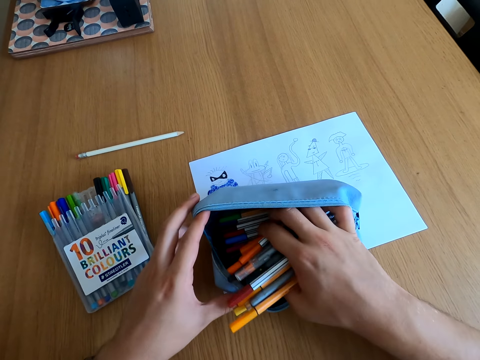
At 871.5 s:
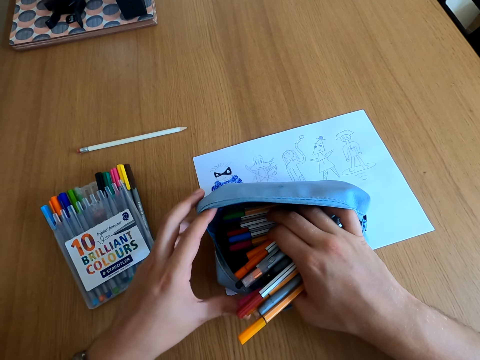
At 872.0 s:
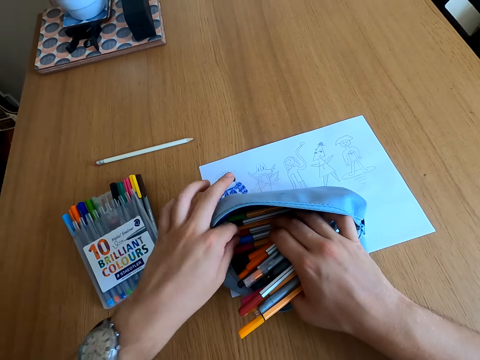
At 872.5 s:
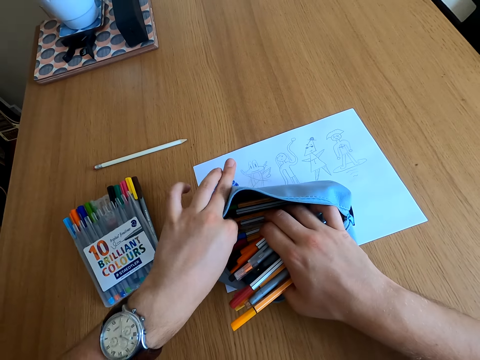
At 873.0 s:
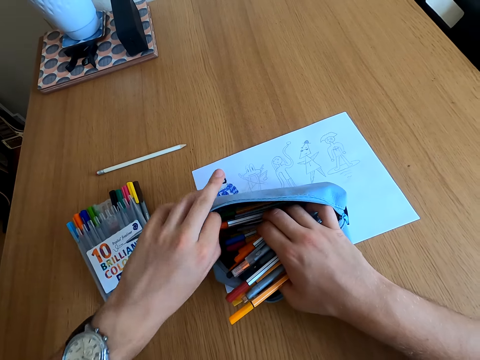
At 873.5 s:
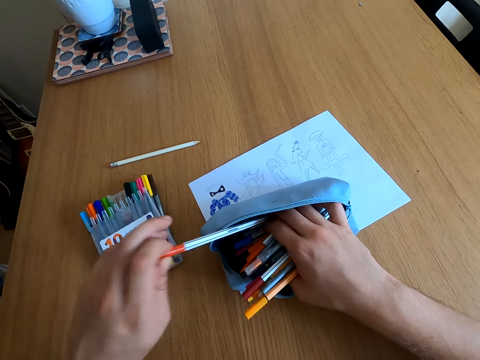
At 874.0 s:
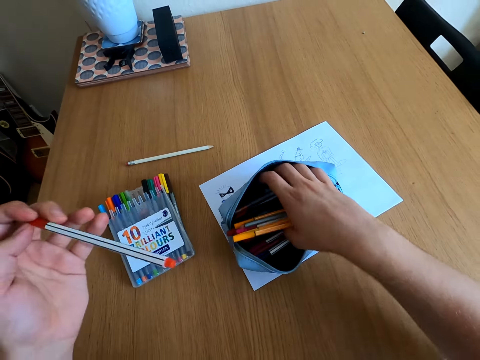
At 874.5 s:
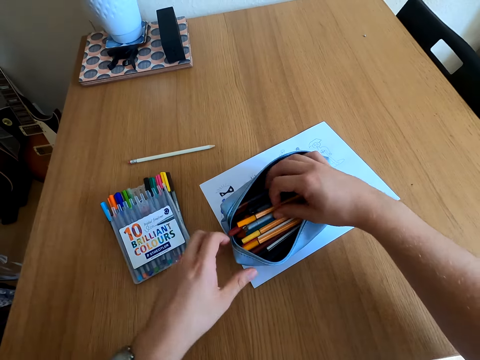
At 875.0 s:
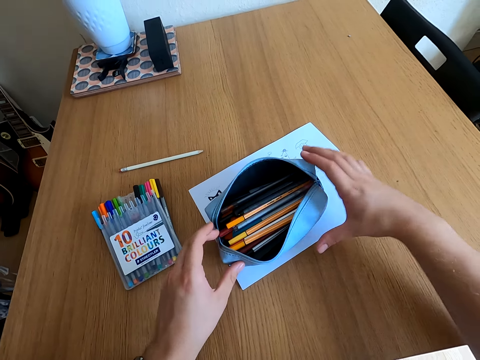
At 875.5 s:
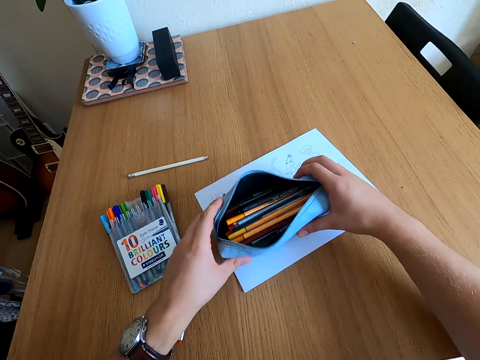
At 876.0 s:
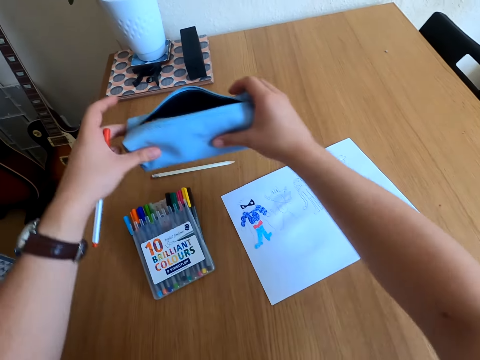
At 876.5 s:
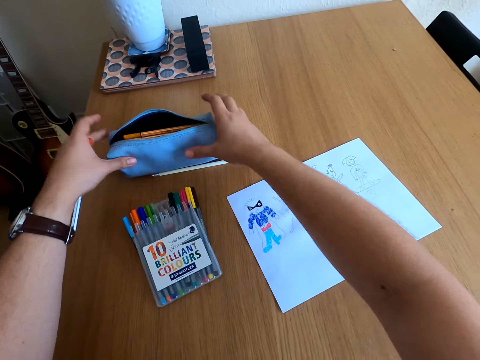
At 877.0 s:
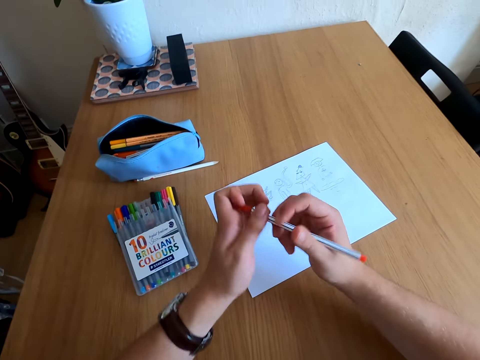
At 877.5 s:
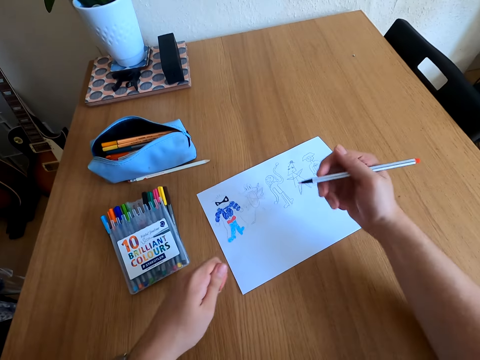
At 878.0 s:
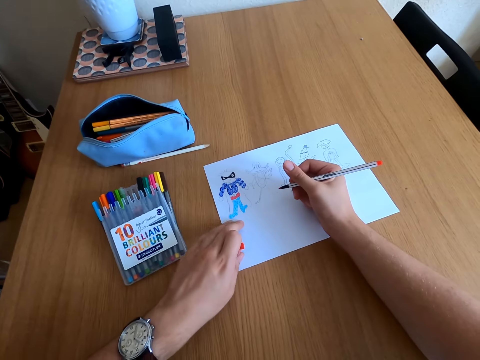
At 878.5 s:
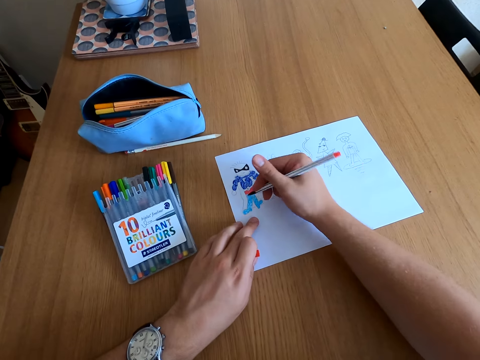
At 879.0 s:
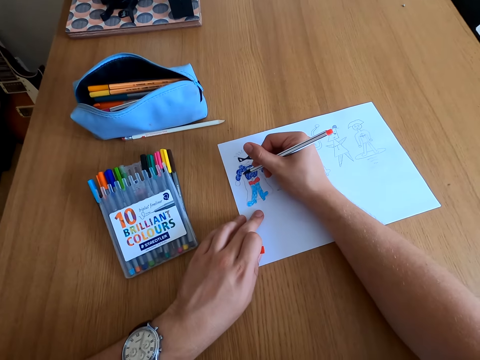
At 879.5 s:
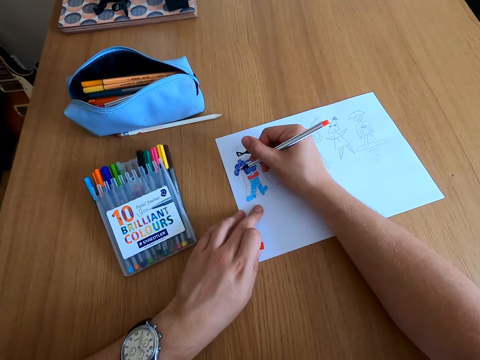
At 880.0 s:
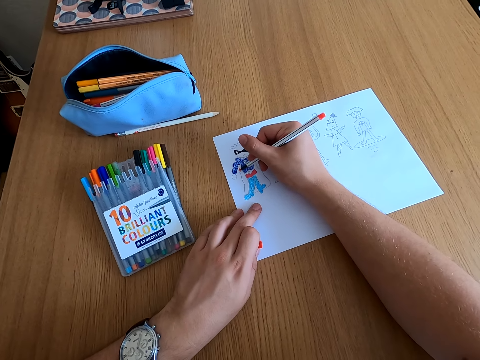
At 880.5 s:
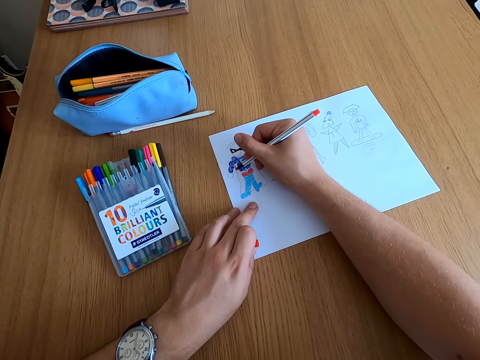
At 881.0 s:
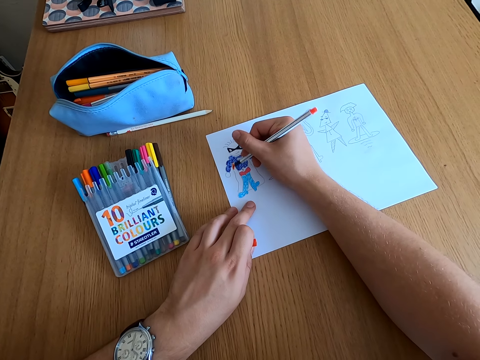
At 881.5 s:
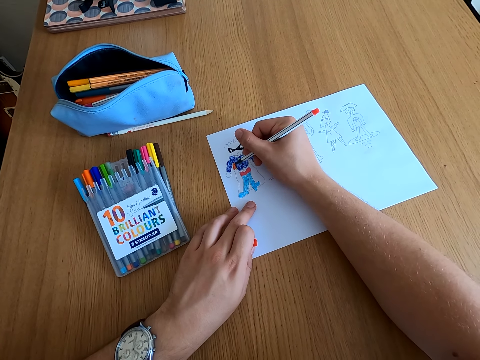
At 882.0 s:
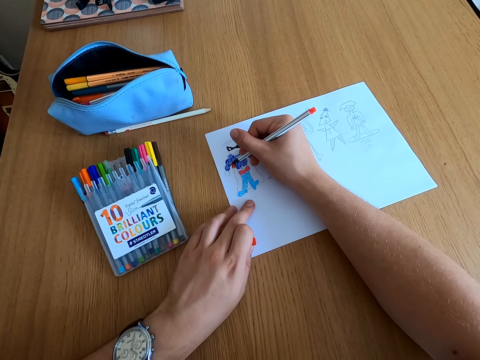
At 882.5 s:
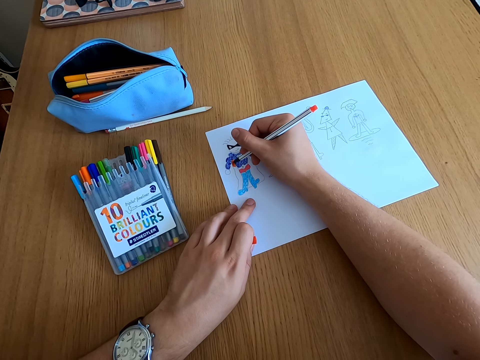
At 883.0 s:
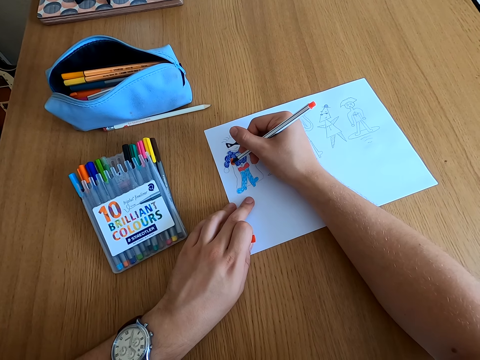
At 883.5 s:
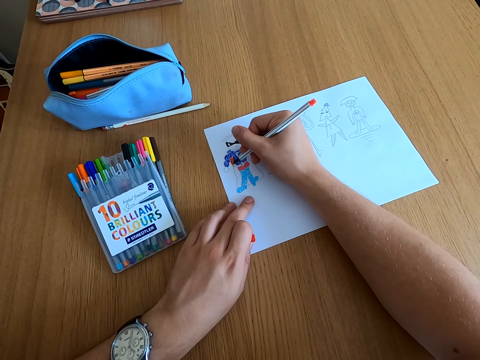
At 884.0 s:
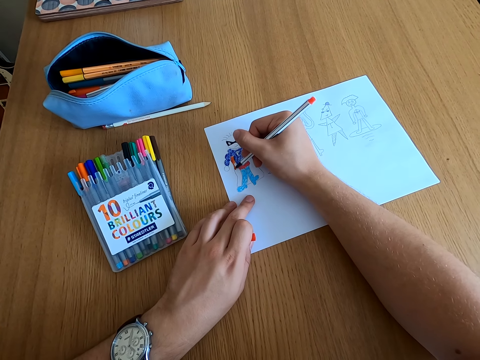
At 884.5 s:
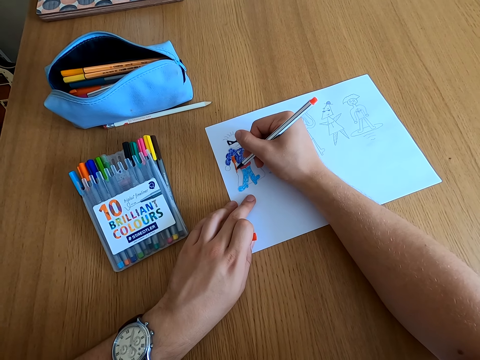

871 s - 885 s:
The camera wearer picks up a color pencil or pen from the purse or pouch bag. They pick up the pouch bag and place the pouch bag on the table. They open the color pen lid and color the drawing.

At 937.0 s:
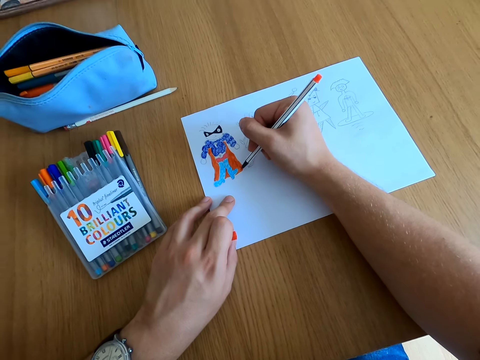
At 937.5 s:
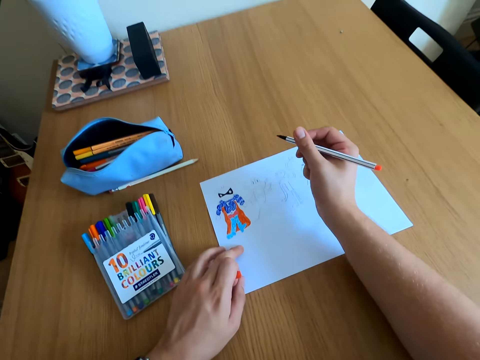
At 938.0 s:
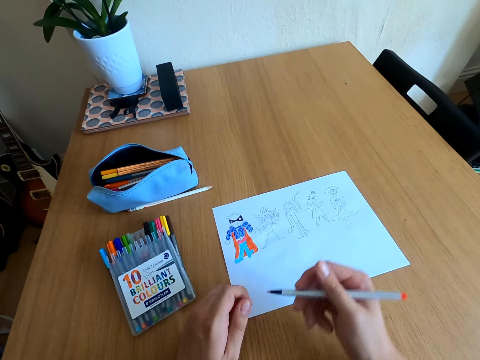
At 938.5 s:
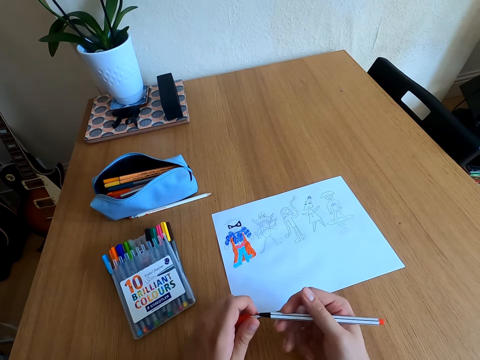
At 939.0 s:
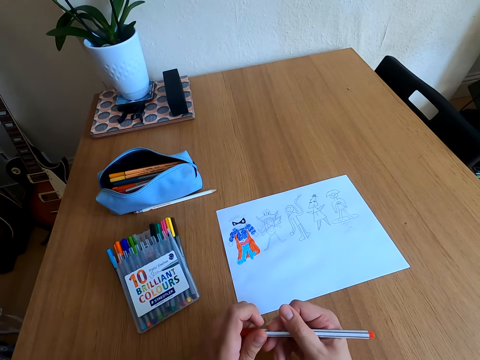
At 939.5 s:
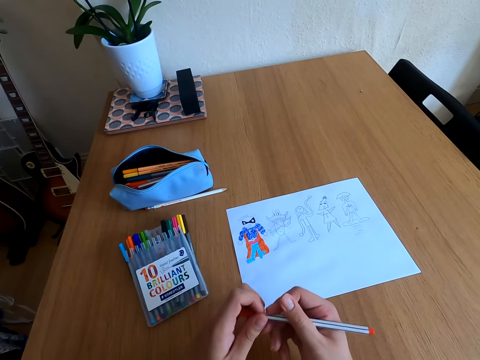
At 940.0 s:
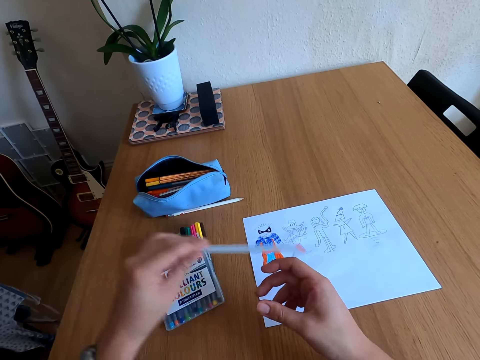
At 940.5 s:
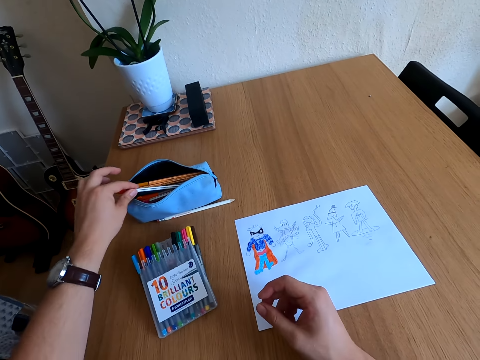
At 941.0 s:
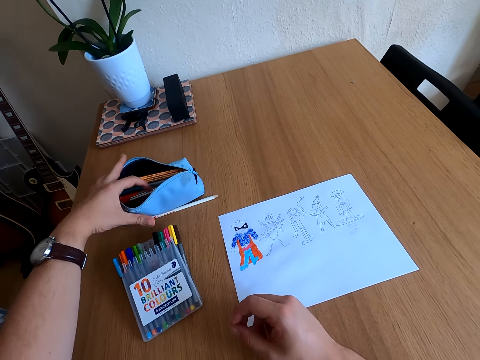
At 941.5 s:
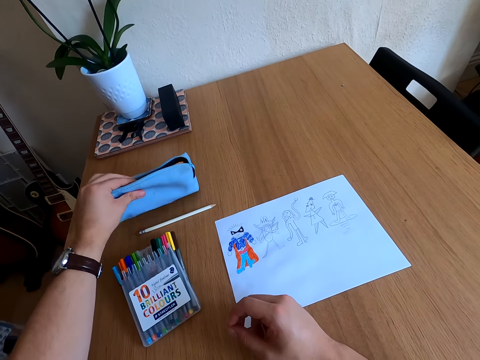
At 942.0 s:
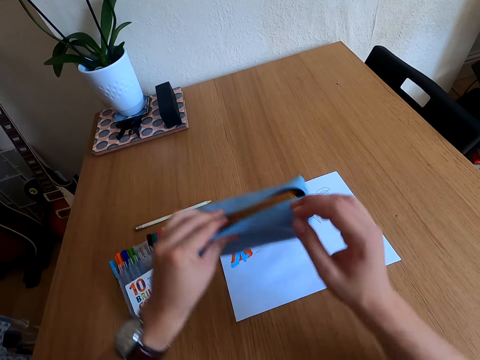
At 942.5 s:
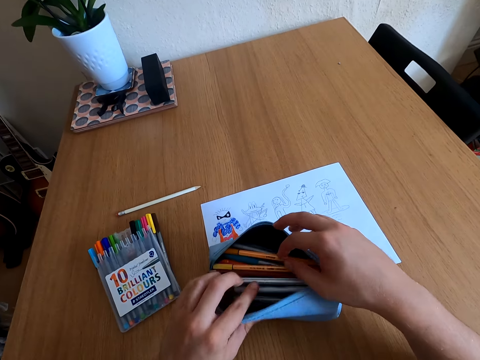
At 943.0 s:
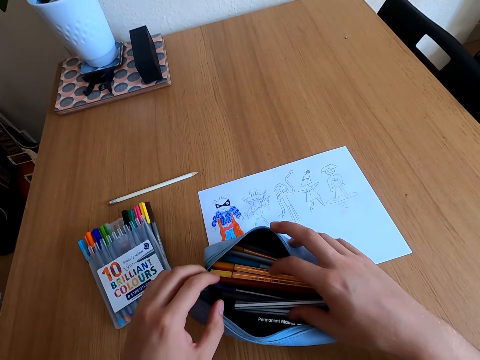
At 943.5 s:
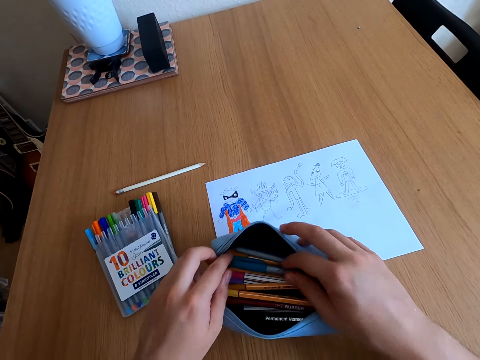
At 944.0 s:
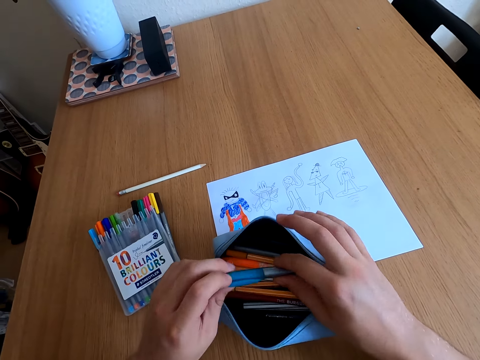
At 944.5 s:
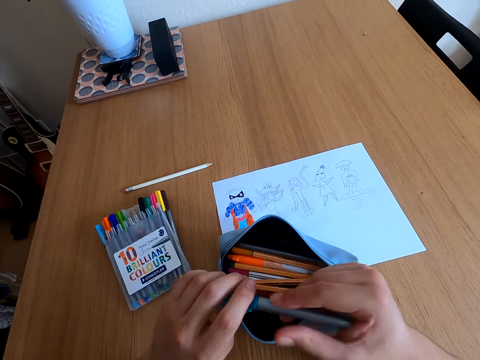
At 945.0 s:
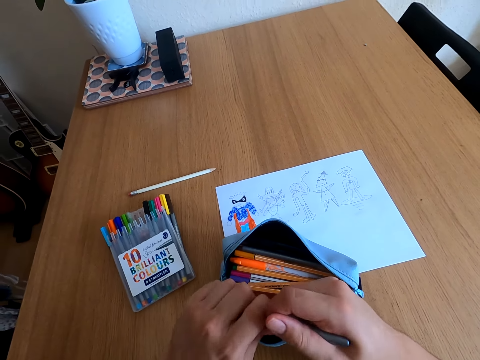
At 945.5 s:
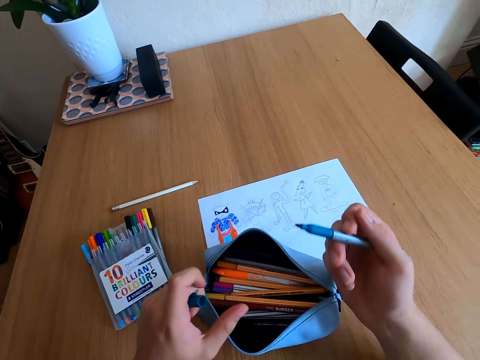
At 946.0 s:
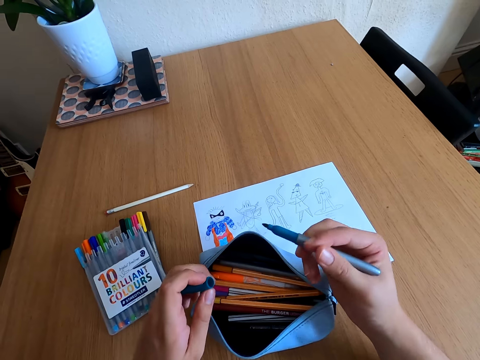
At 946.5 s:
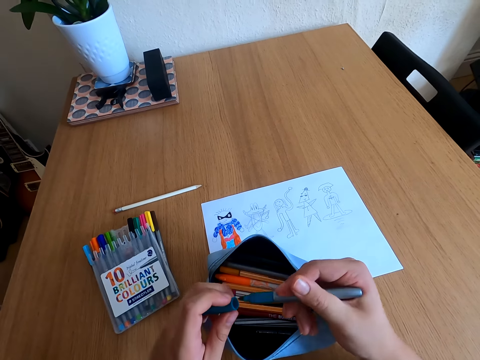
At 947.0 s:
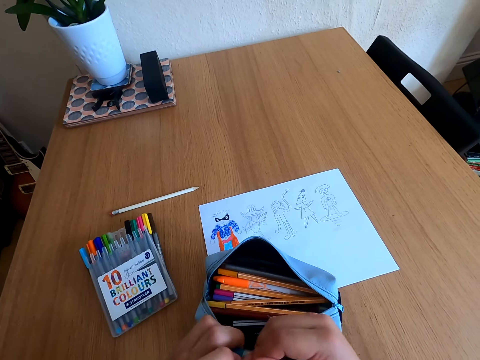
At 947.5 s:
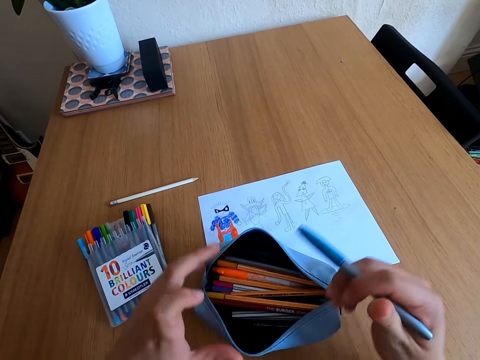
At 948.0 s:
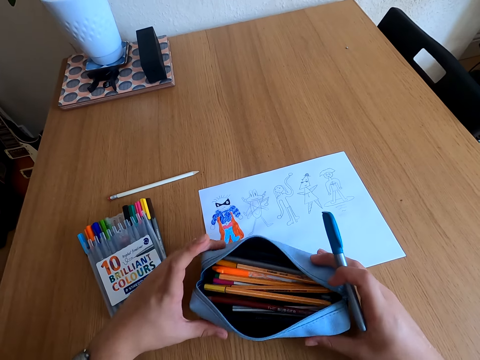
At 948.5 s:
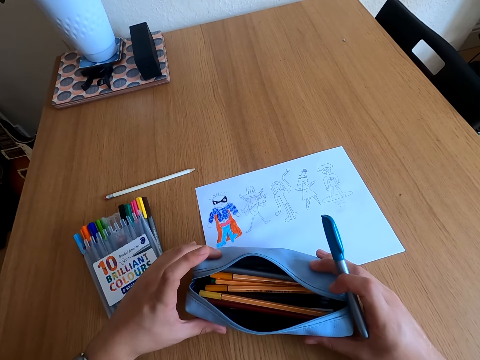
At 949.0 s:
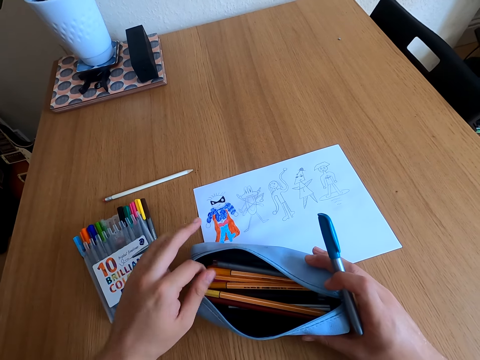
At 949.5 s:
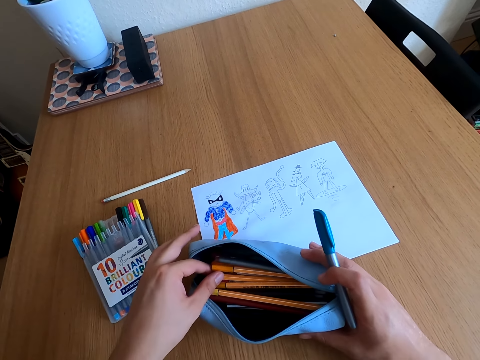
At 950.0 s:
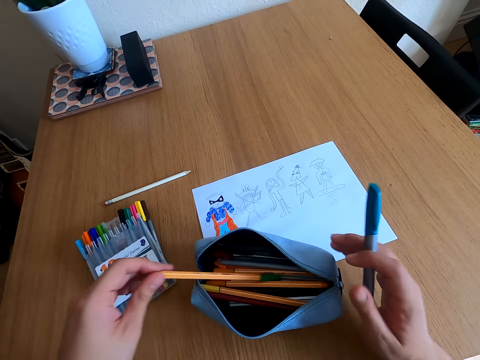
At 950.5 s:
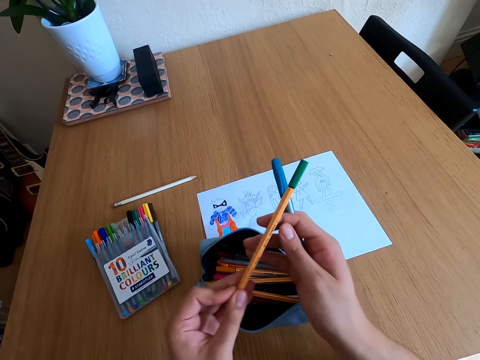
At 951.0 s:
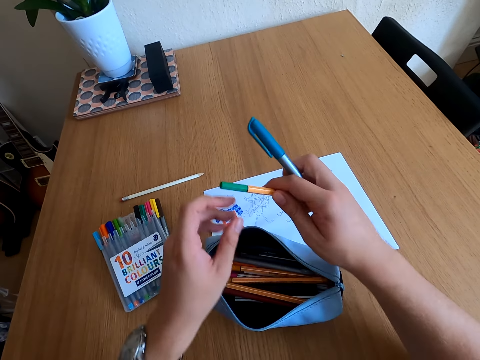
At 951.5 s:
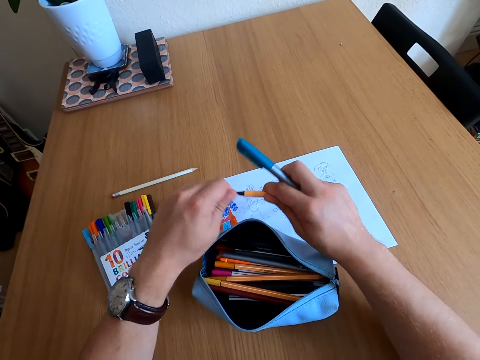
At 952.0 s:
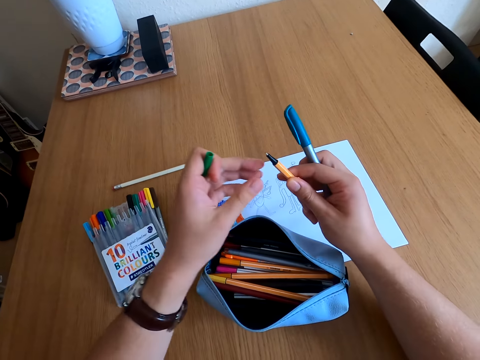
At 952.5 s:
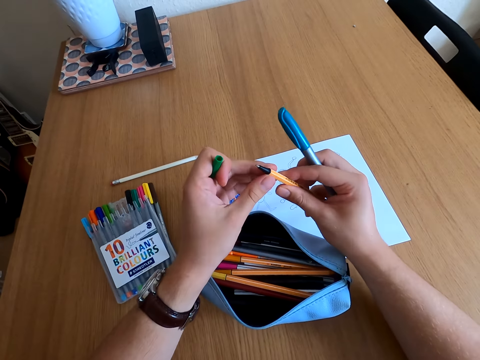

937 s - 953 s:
The camera wearer looks at the drawings. They close the color pen lid and place the color pen or pencil in the pouch. They pick up the pouch bag and place the pouch bag on the table. They check in the pouch bag. They pick up a color pen and open the color pen lid. They look at the color pencil. They close the color pen lid. They hold the pouch bag. They check in the pouch bag. They pick up a color pen and open the color pen lid. They check the pen.
